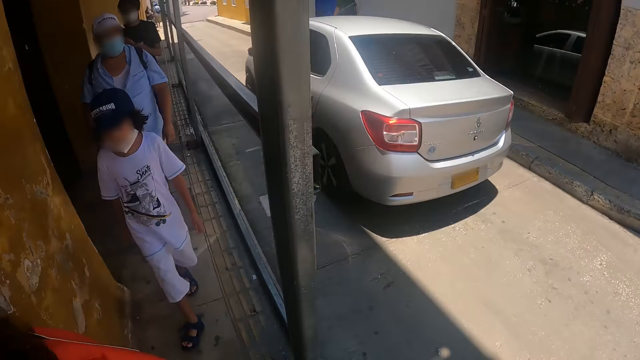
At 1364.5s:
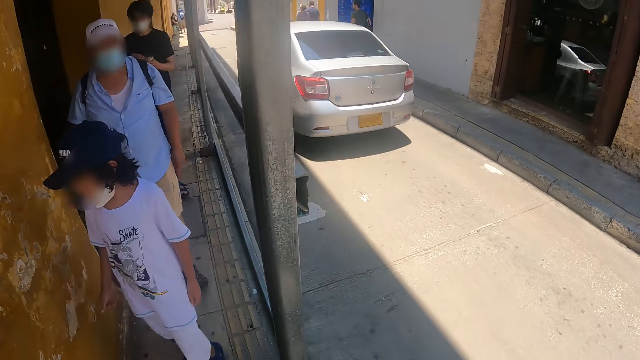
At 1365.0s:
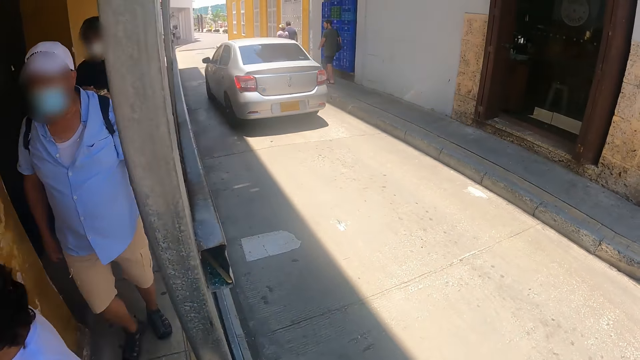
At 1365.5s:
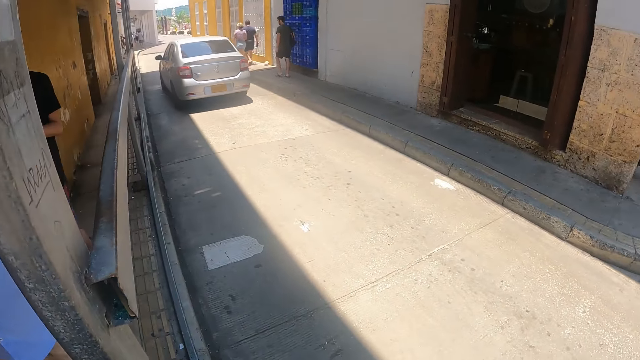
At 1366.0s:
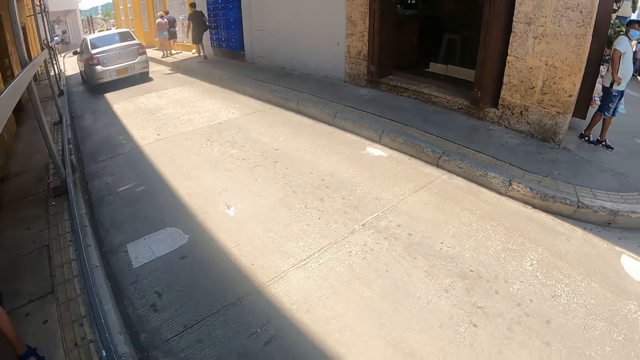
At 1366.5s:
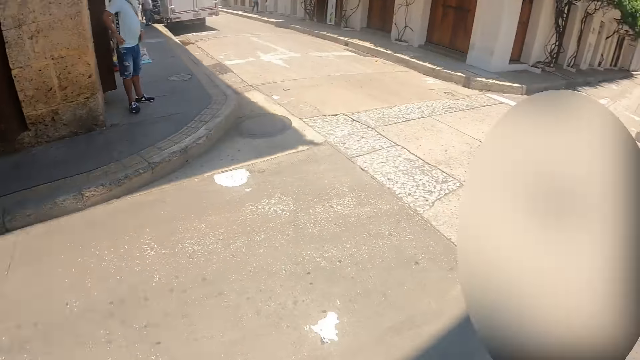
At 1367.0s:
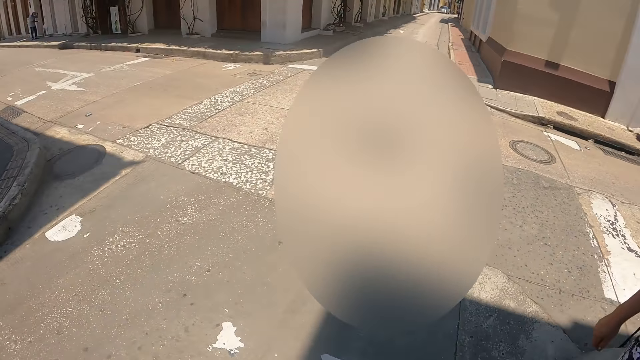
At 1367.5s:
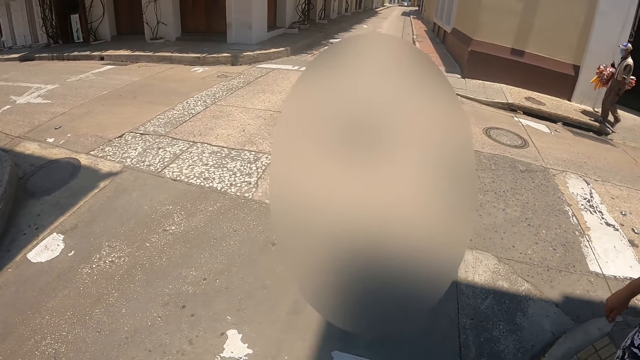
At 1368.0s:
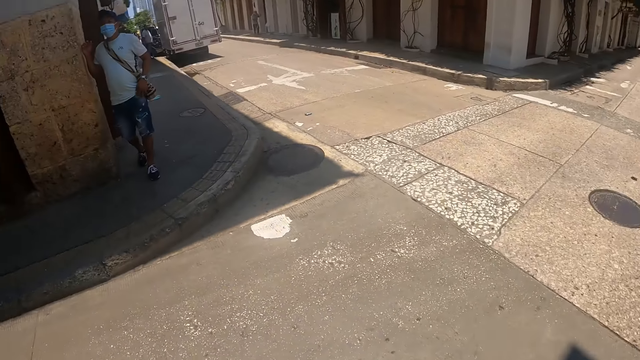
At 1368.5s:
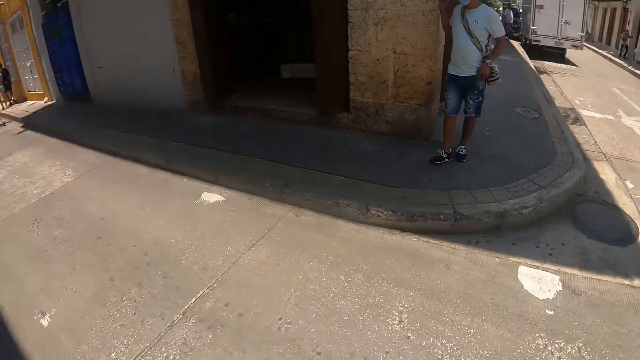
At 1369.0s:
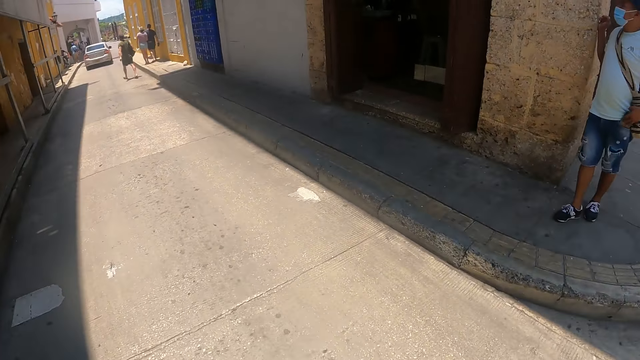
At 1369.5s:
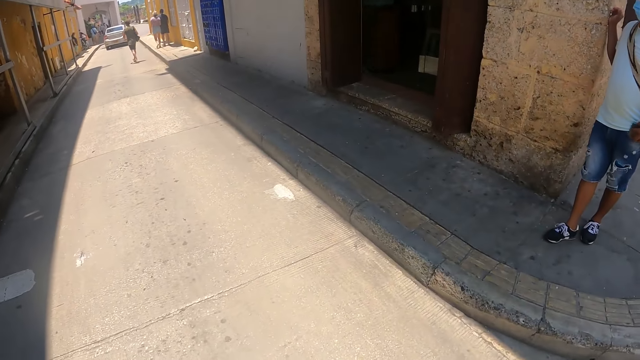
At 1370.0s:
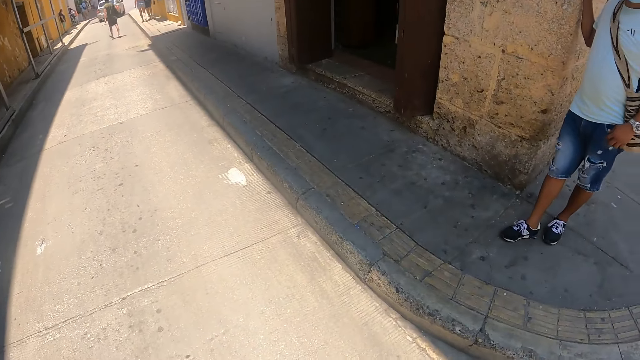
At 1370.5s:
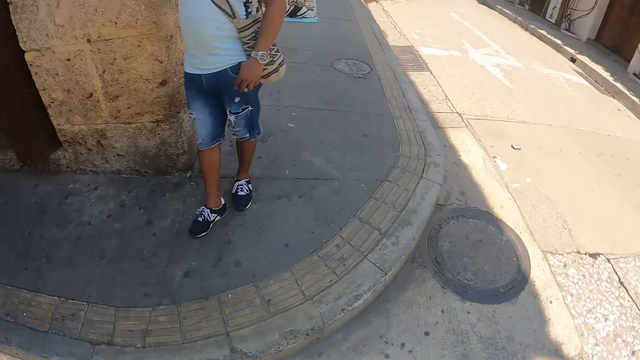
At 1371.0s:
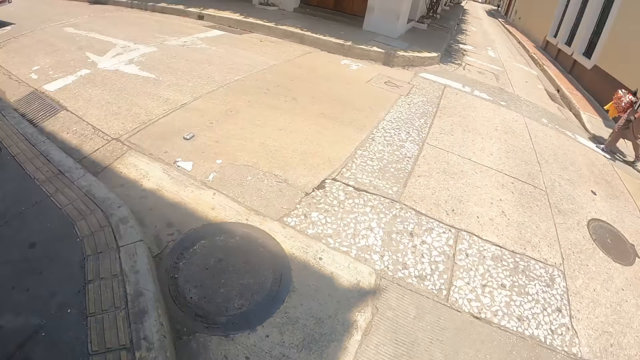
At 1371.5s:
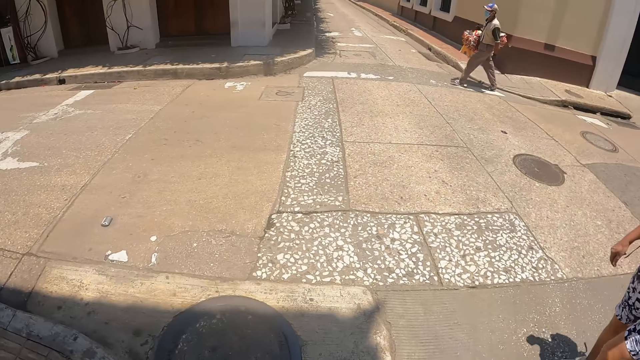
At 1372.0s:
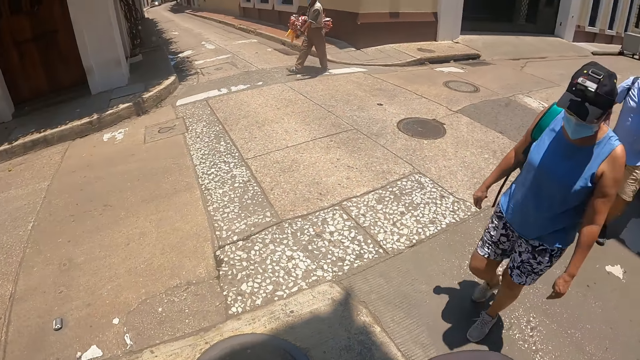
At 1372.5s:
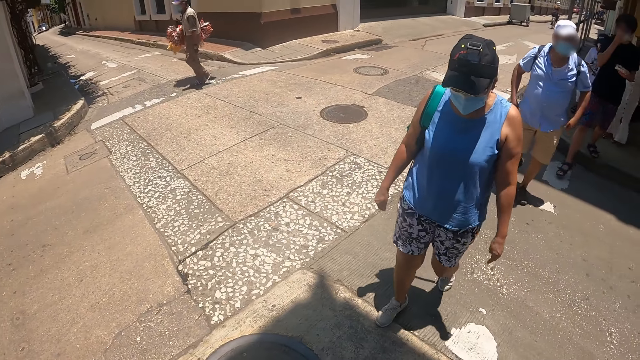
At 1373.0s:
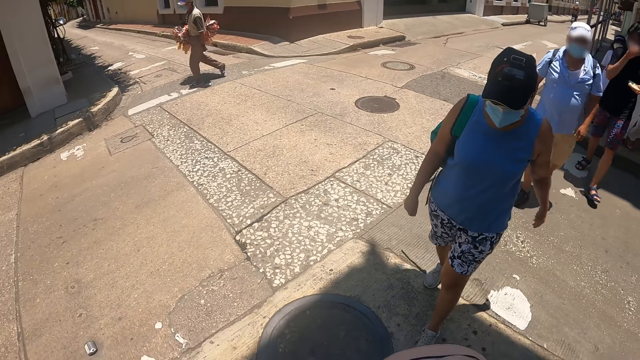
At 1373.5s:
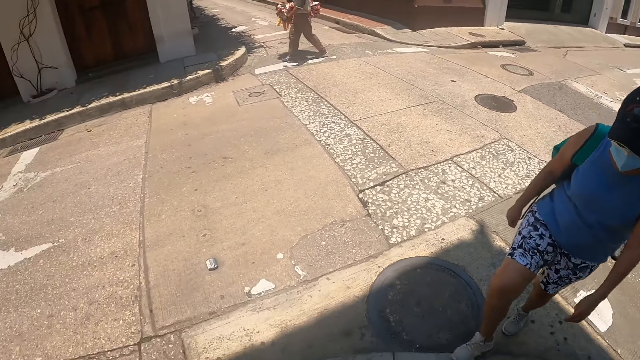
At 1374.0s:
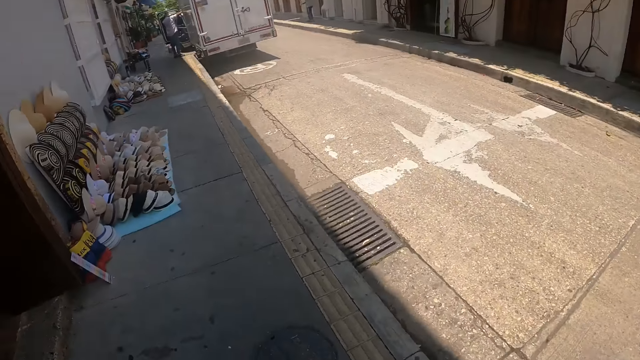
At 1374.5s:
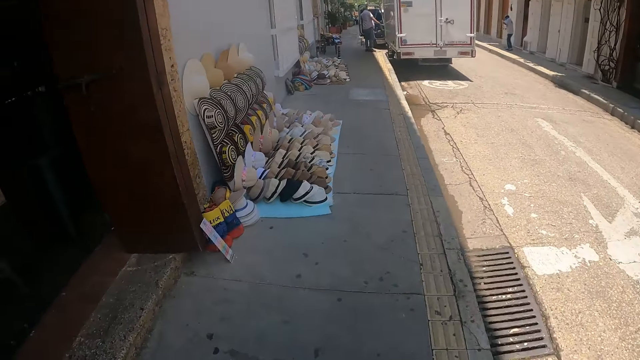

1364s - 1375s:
The camera wearer walks on the road.

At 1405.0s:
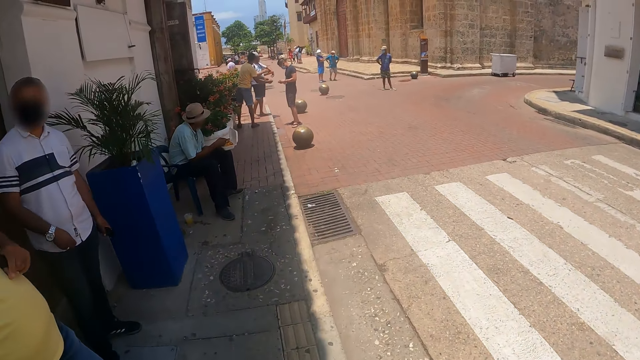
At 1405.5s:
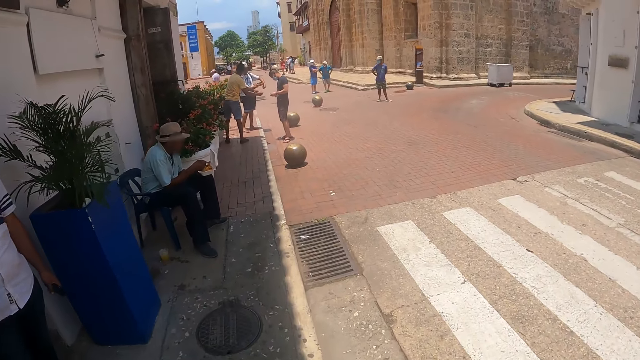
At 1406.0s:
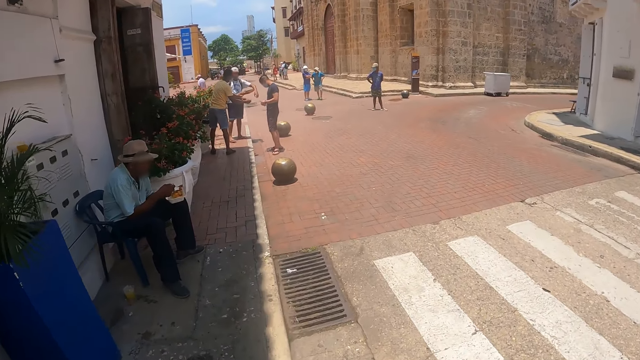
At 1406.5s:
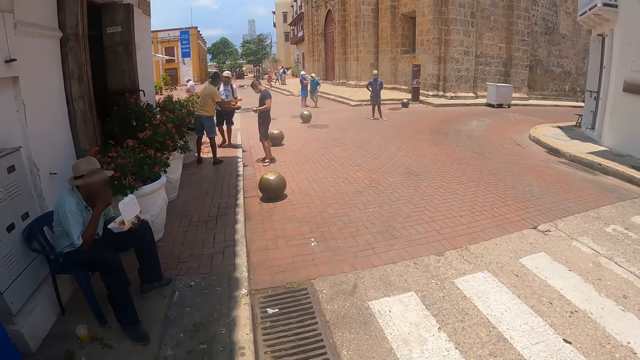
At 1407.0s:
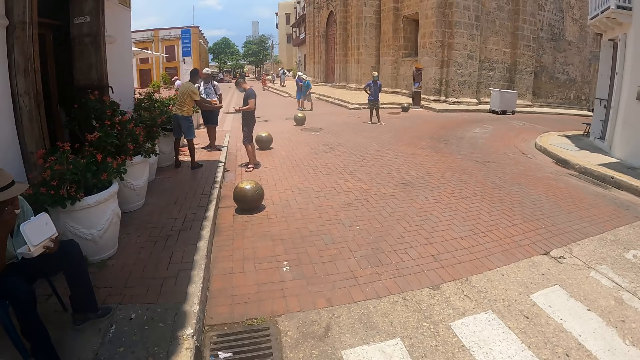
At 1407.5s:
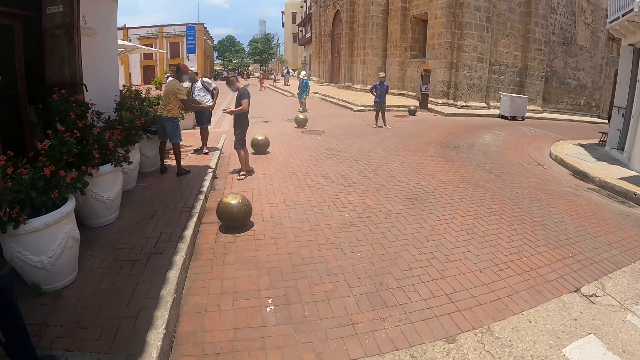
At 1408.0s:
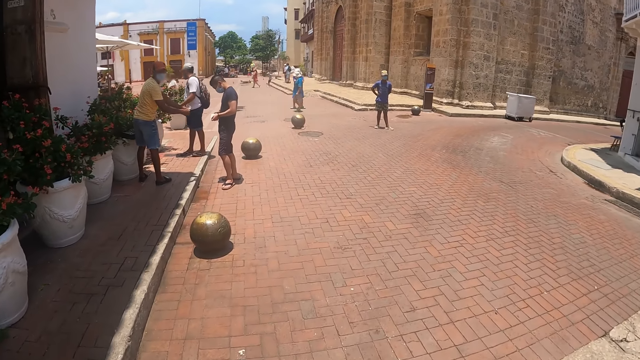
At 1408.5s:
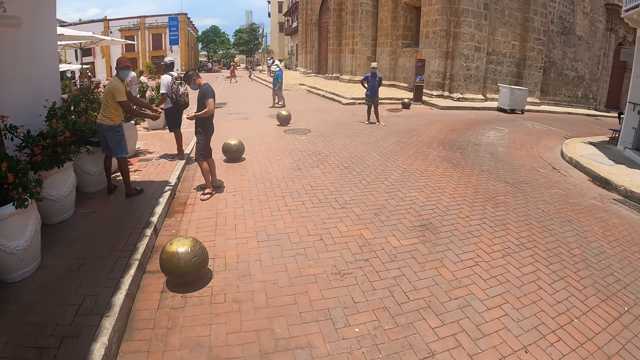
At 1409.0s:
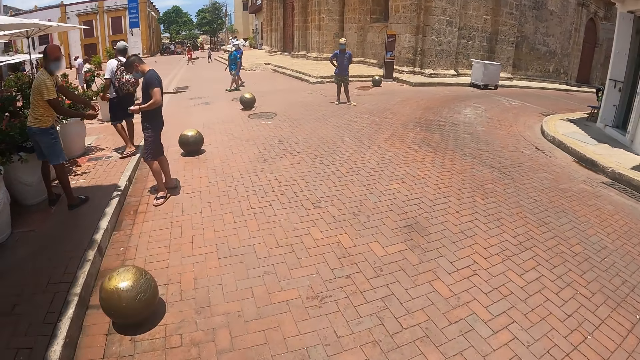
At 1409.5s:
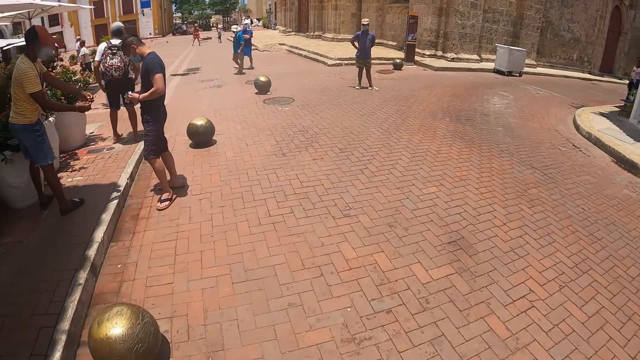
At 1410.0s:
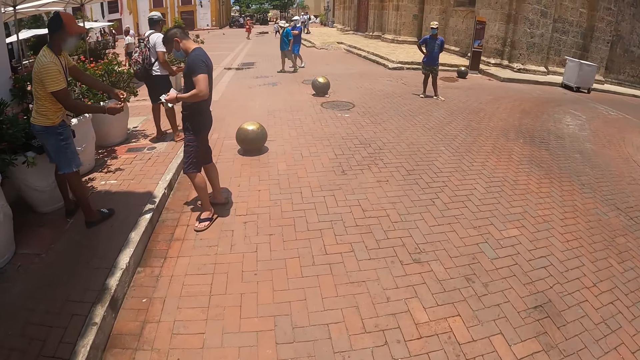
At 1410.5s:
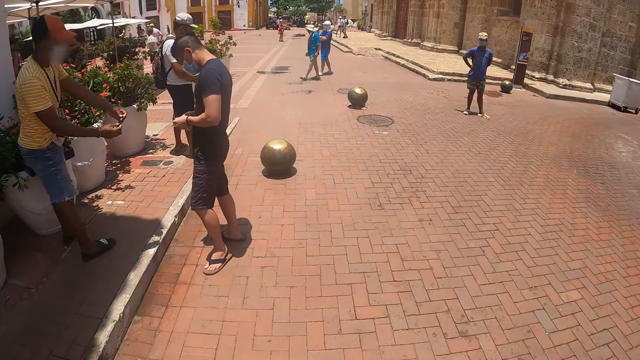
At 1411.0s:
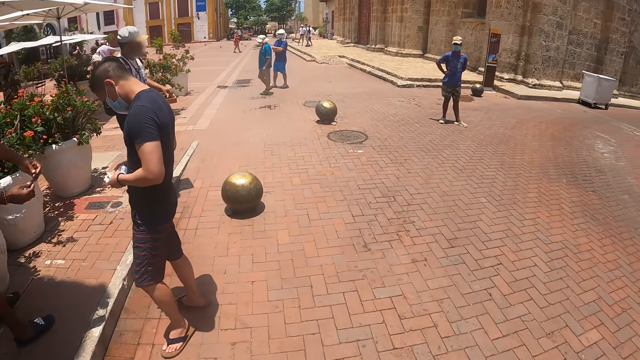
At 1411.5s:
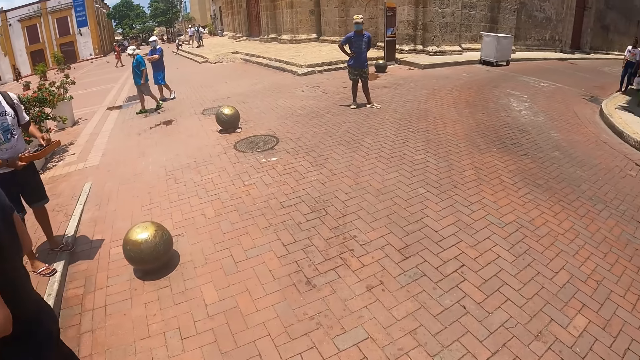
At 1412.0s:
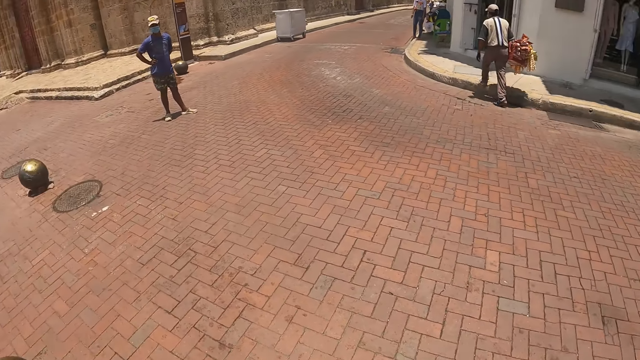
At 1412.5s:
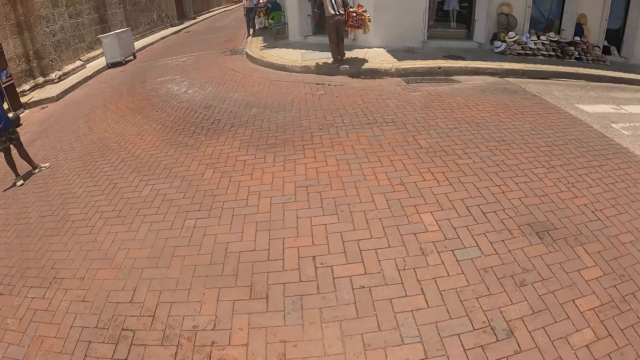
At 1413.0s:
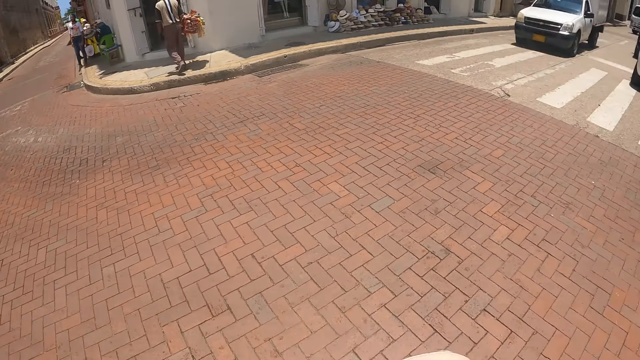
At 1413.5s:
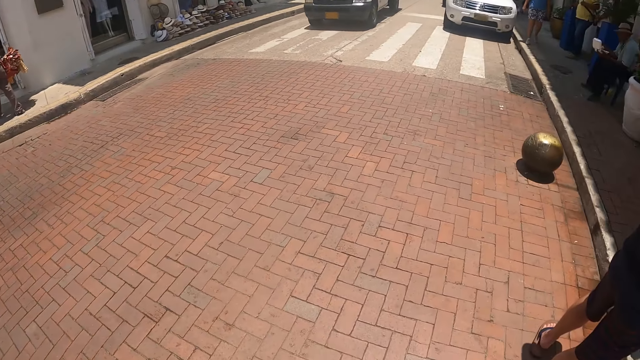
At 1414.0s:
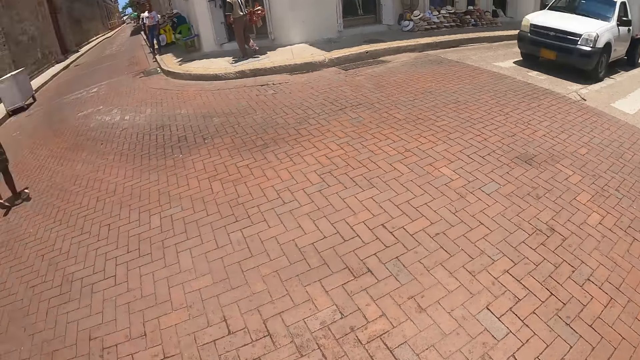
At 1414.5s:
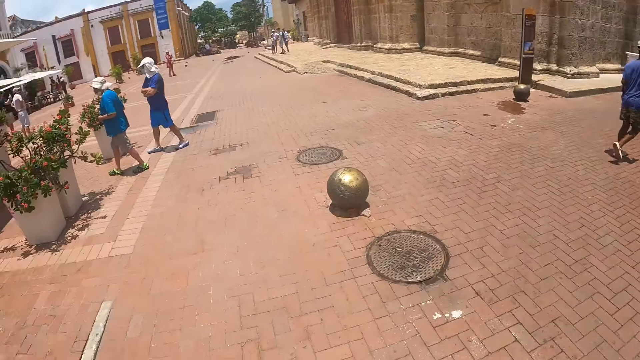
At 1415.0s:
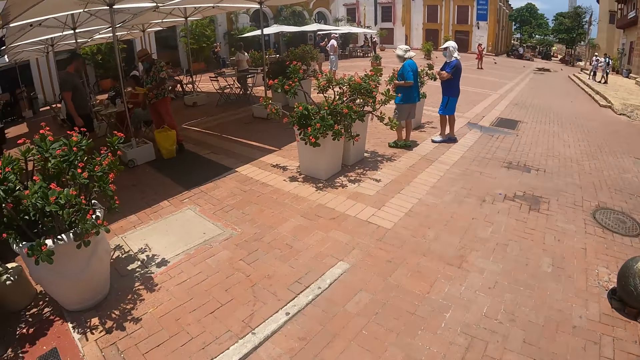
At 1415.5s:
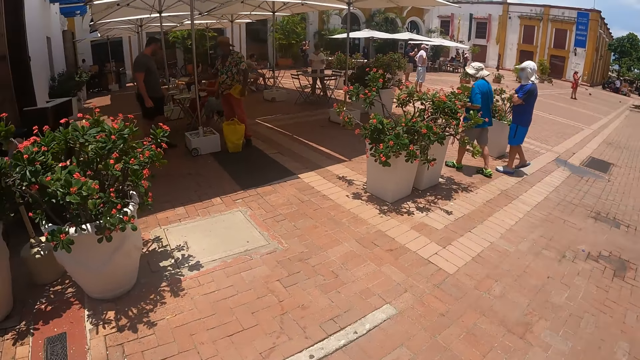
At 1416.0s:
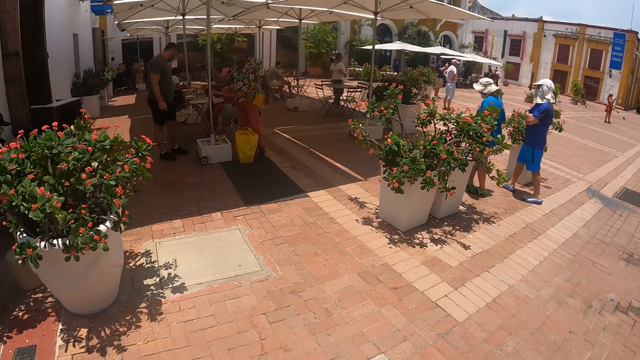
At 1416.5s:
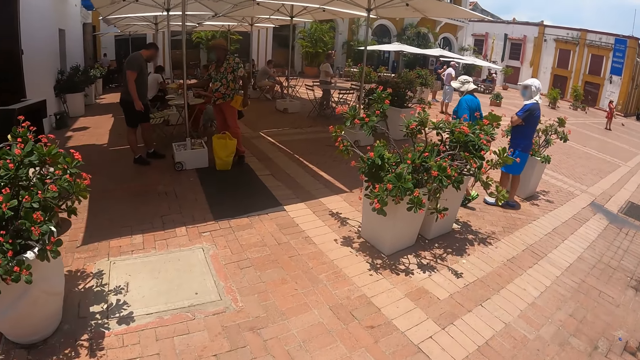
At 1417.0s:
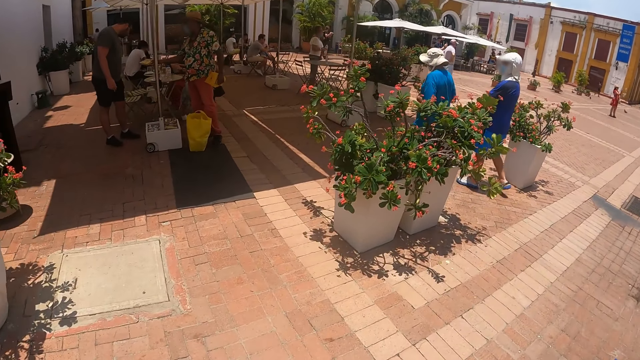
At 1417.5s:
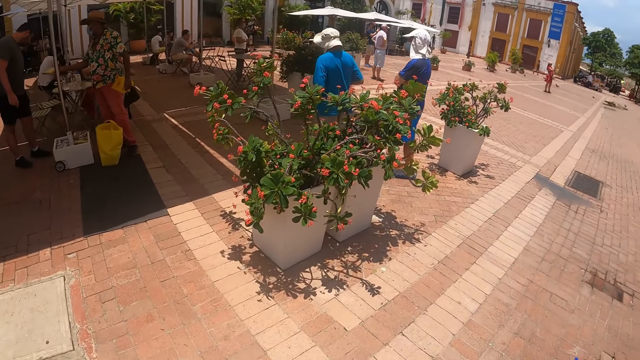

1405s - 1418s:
A person eats the snacks.
